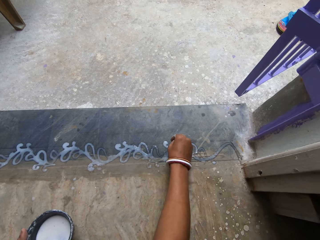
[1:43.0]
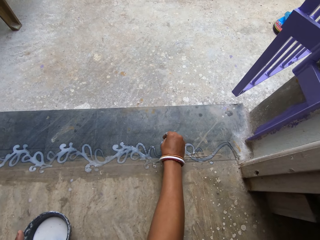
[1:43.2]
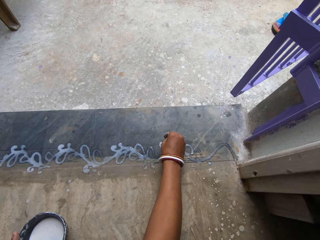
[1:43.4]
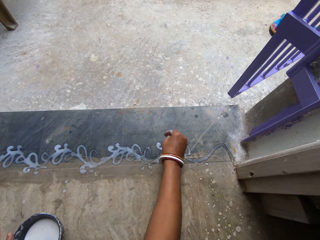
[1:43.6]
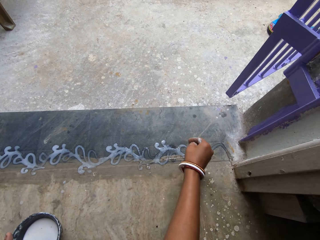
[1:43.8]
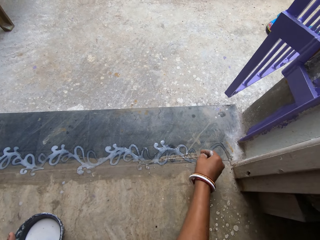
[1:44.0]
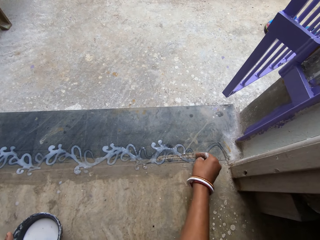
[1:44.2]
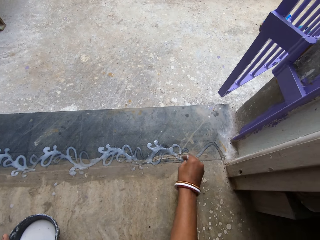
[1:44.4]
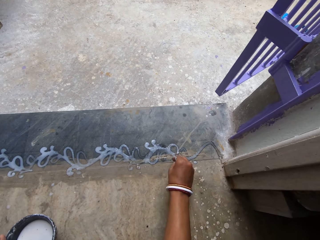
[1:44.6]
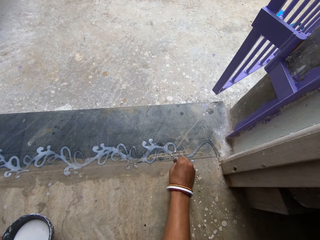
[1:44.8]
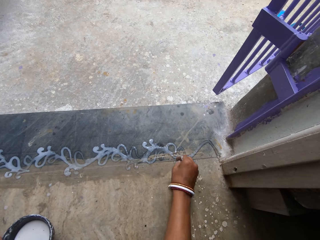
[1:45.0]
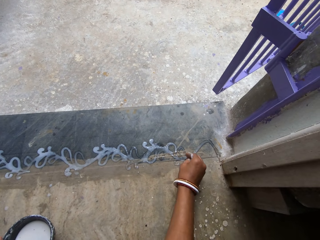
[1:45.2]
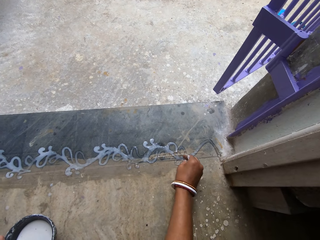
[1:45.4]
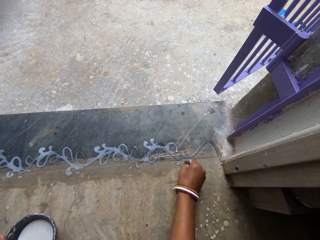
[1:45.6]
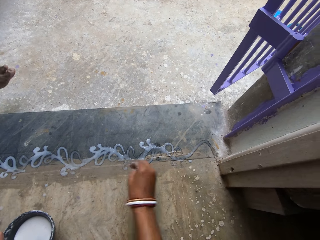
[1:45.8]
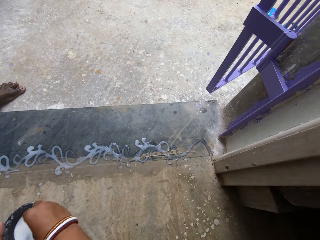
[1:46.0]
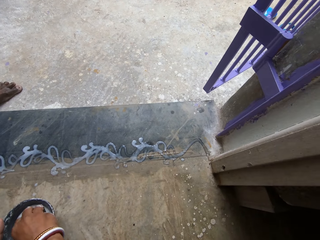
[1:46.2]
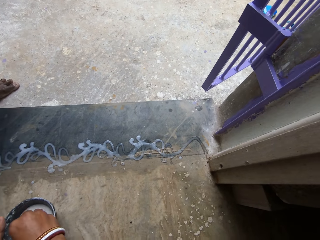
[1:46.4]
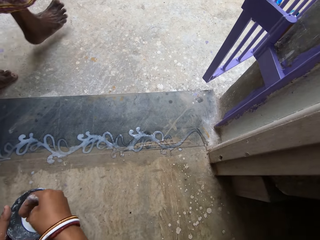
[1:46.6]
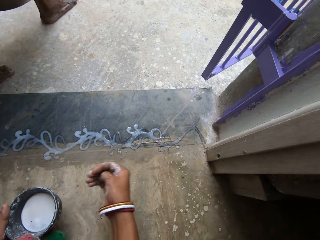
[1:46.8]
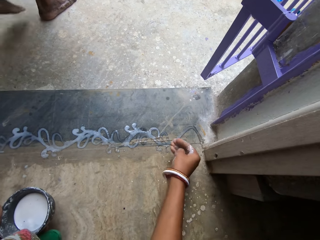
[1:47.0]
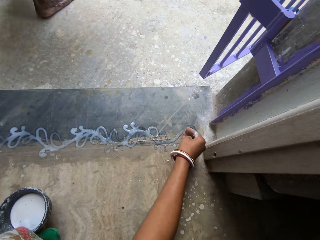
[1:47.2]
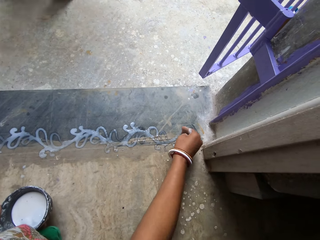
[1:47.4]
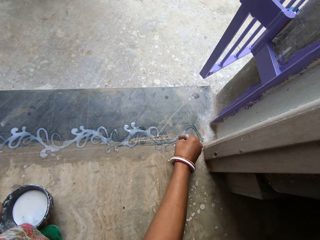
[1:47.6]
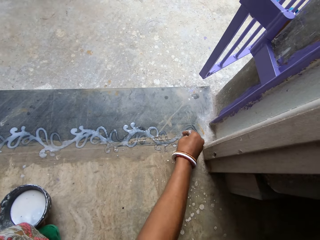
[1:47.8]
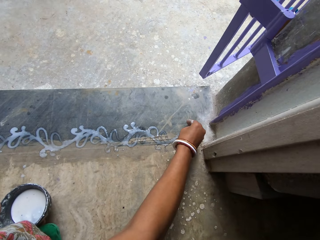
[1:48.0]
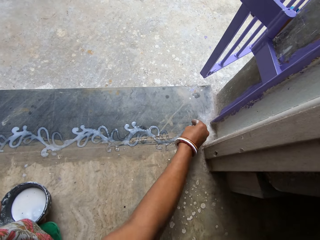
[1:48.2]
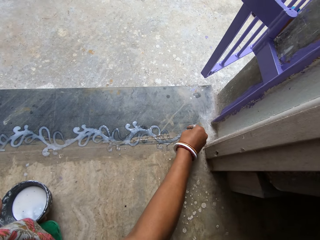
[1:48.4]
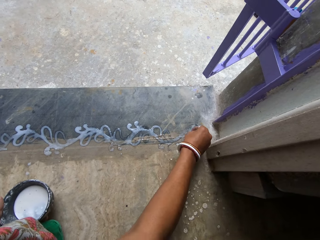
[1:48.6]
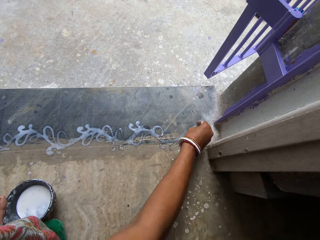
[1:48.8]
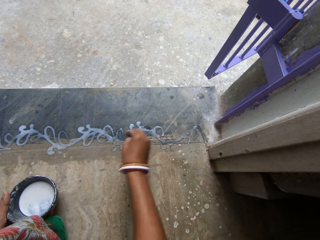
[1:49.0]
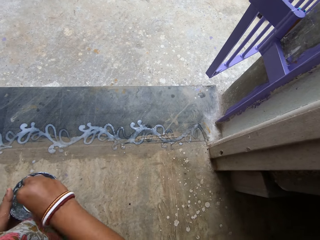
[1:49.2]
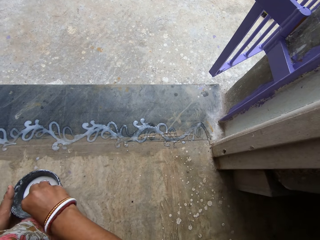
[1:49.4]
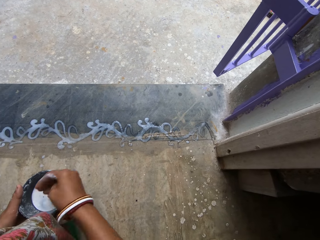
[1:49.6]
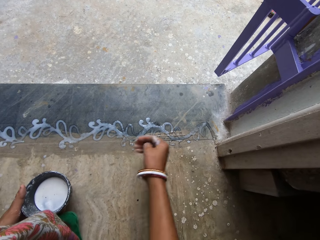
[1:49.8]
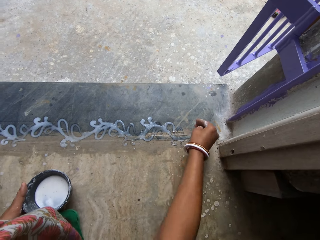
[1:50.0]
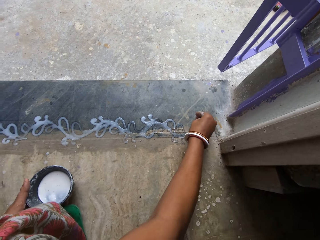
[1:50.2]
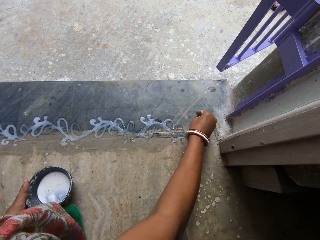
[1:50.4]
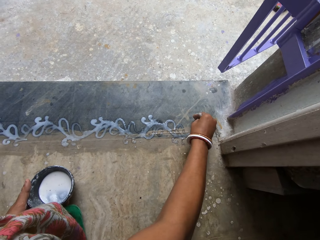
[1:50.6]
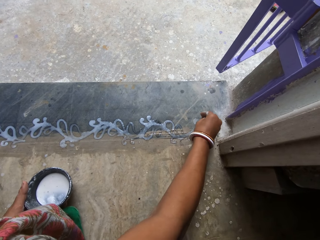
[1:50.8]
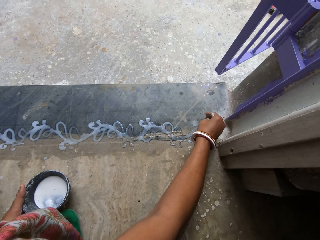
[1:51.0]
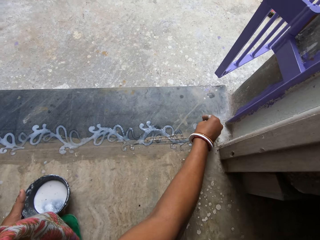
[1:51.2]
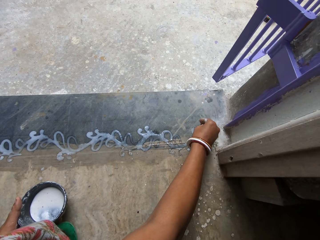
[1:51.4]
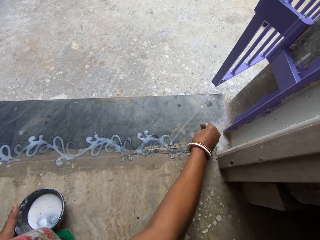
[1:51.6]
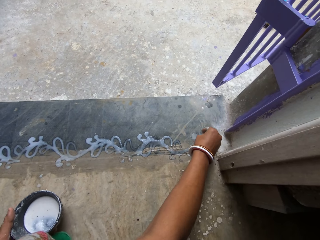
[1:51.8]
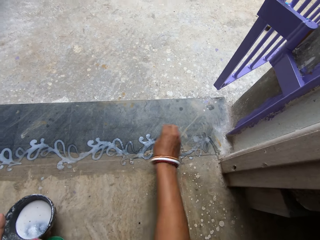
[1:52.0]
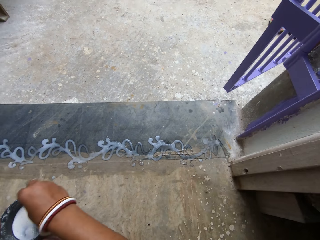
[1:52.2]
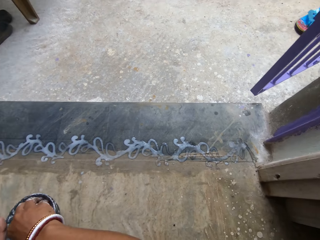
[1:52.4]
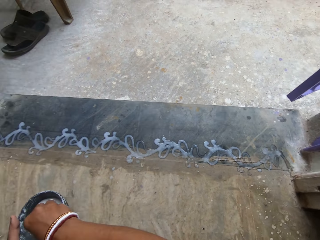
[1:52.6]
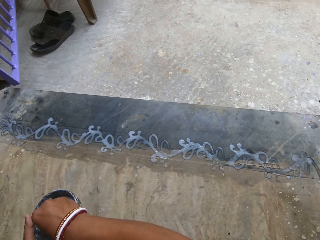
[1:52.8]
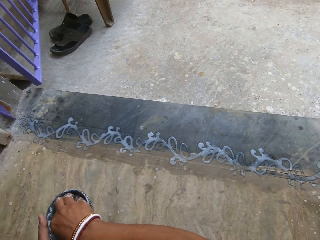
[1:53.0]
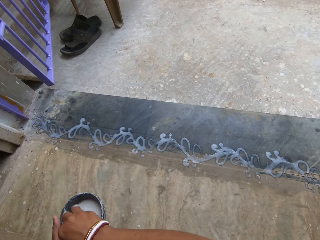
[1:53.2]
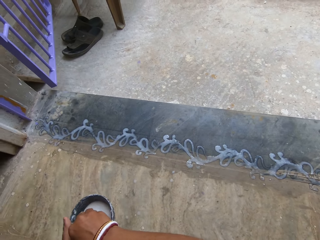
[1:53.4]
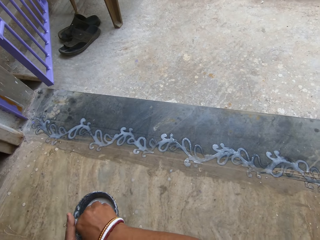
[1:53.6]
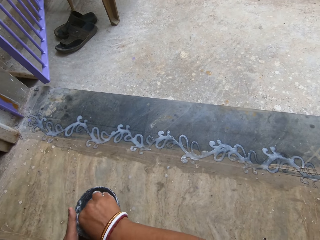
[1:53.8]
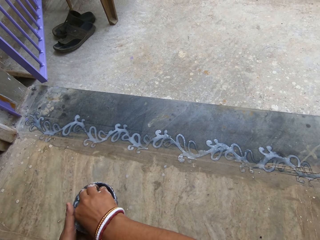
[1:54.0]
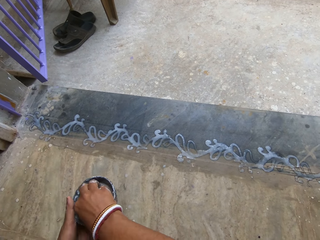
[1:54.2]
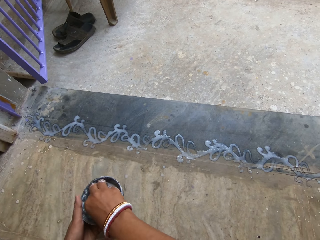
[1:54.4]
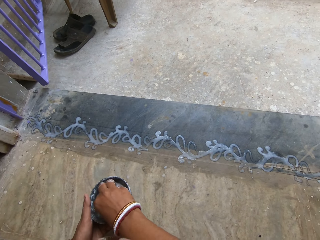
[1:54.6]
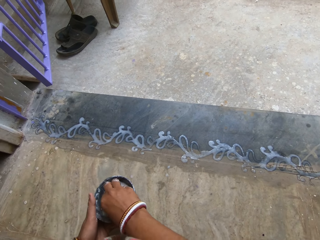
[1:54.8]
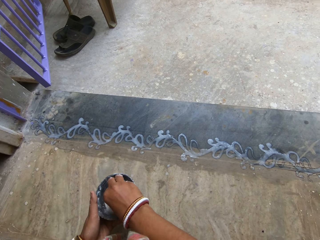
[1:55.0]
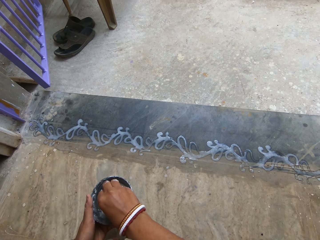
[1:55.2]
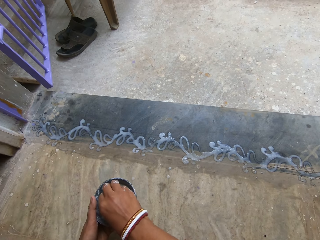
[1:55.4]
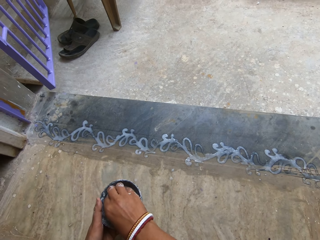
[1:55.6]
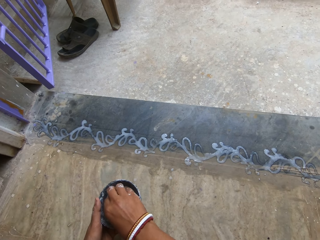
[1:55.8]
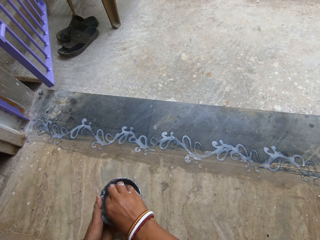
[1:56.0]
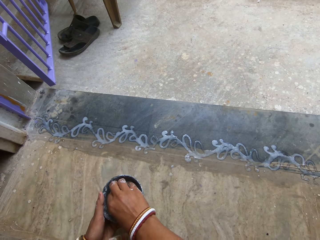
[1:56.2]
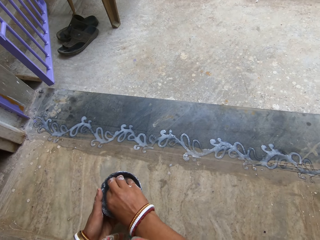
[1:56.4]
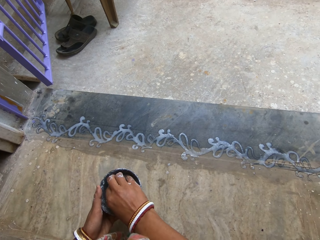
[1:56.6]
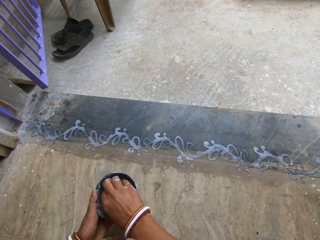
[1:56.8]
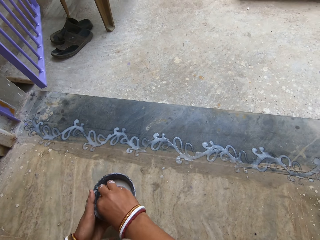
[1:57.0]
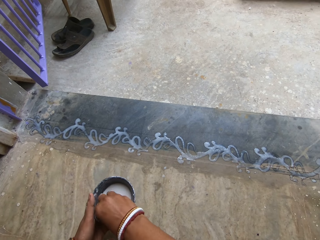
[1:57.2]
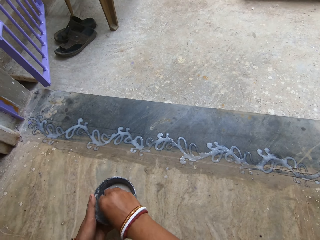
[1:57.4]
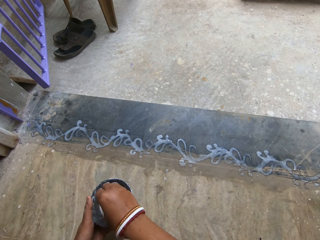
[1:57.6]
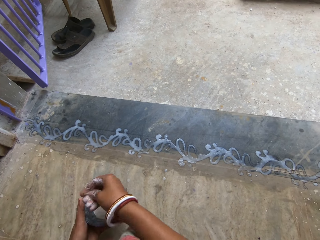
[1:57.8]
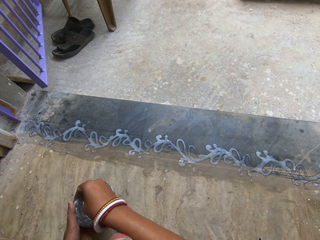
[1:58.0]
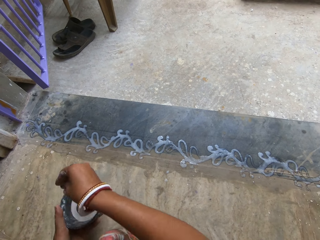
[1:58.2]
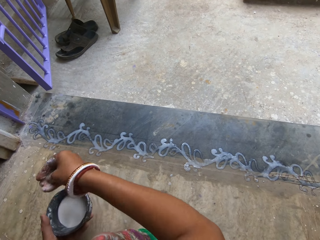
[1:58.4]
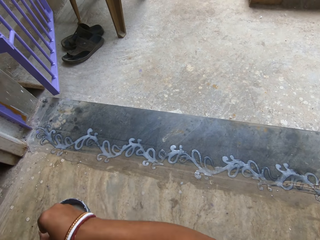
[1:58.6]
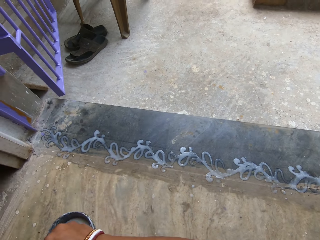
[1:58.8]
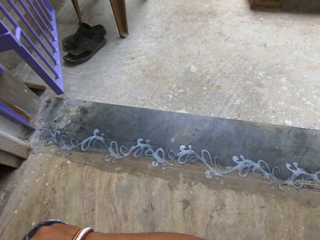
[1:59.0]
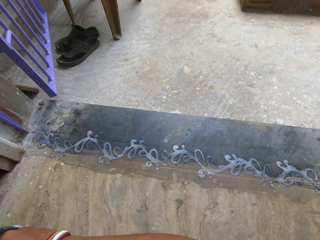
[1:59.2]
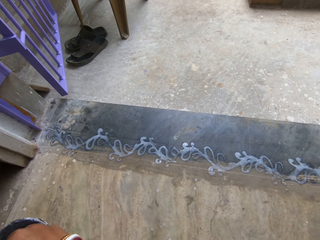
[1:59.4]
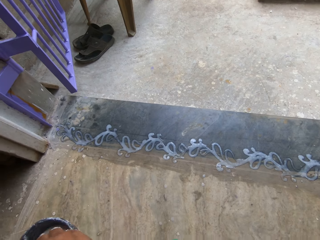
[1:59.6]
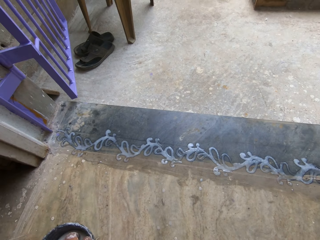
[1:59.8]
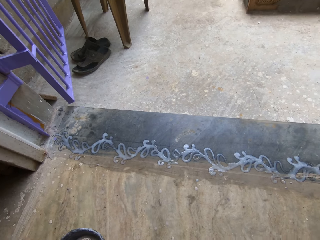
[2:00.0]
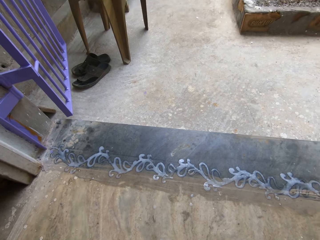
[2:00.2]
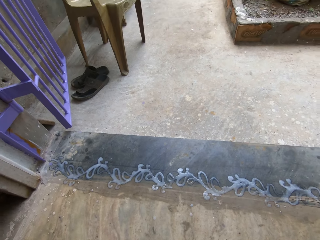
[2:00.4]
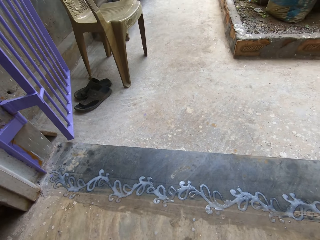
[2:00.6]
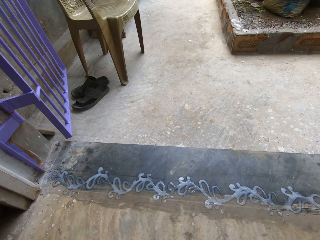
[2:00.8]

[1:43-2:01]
The camera wearer dips her hand in the paint bowl. She decorates the wavy, billowy zigzag line. She puts paint on the ground. She puts her hand in the bowl. She decorates the wavy, billowy zigzag line. She dips her hand in the paint bowl. She moves her right hand.
